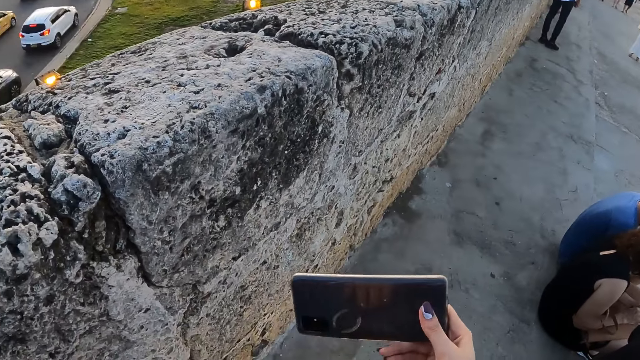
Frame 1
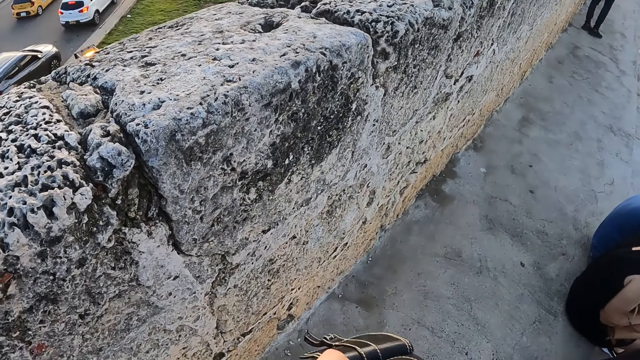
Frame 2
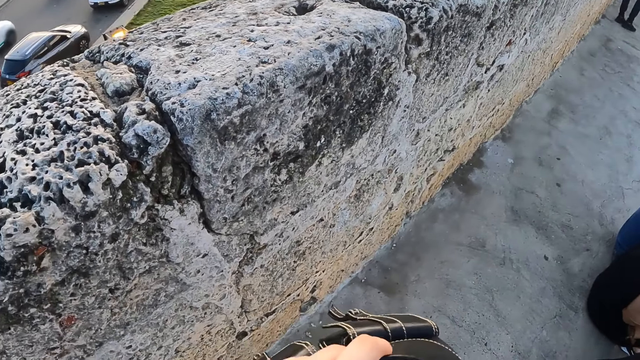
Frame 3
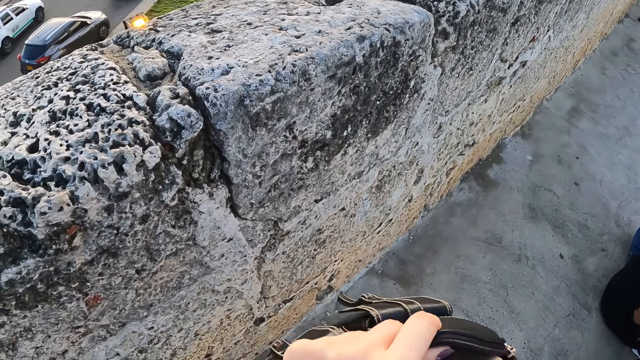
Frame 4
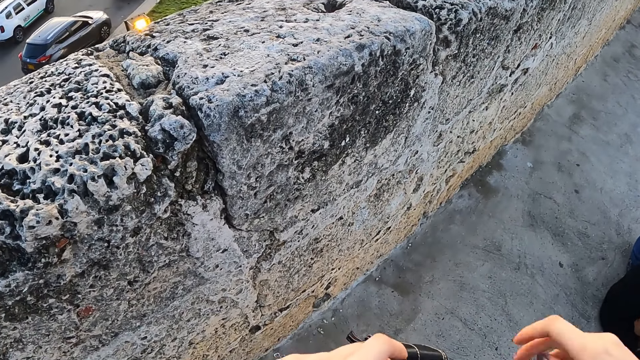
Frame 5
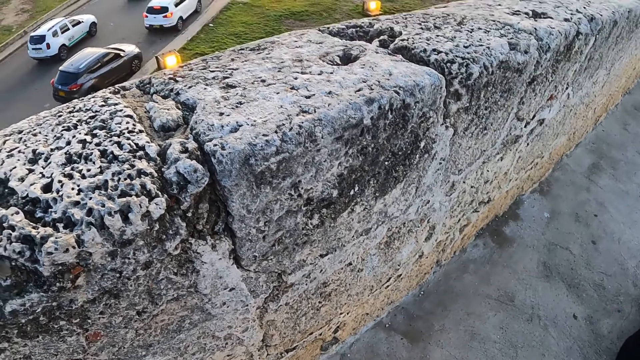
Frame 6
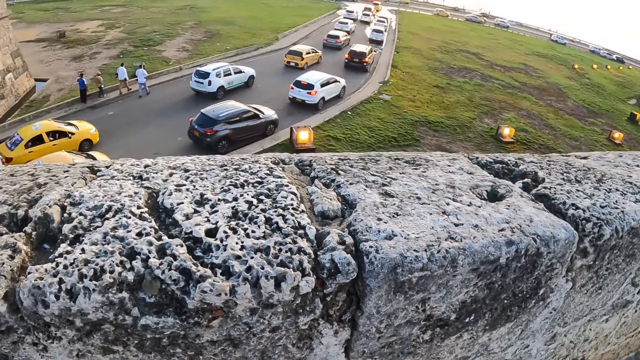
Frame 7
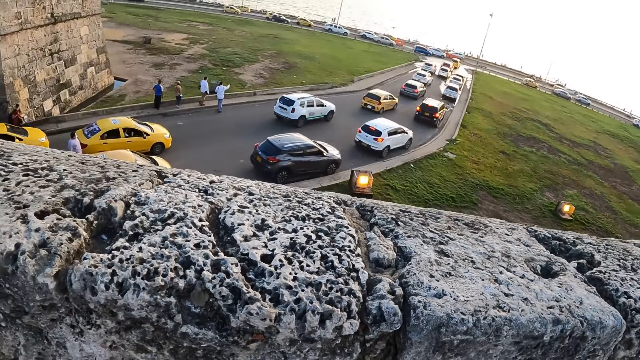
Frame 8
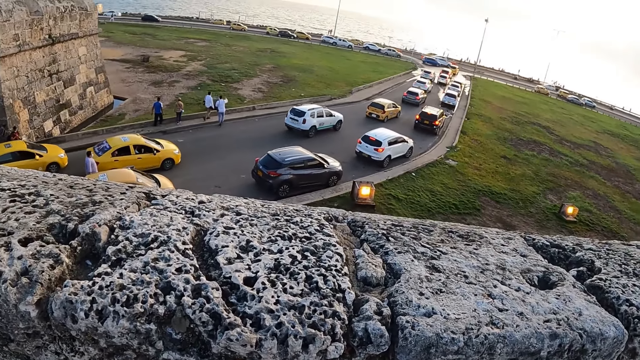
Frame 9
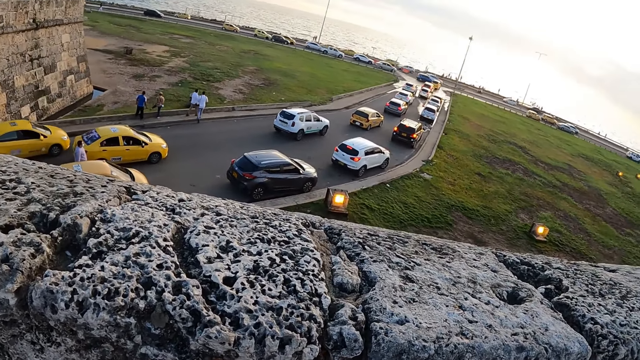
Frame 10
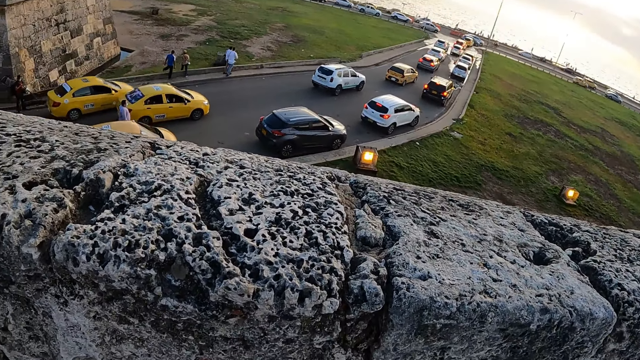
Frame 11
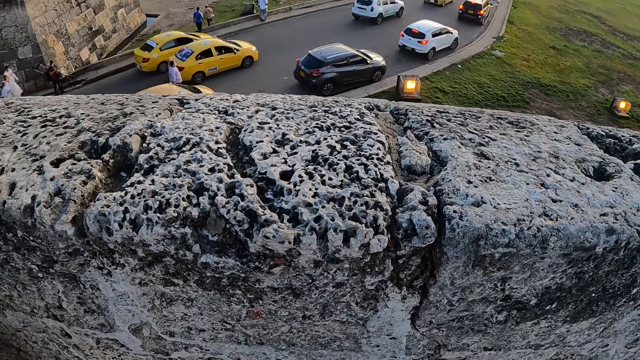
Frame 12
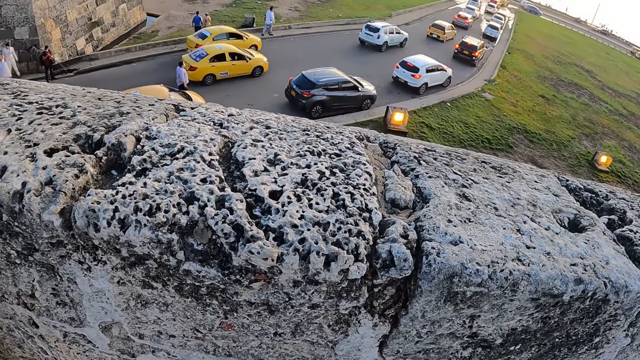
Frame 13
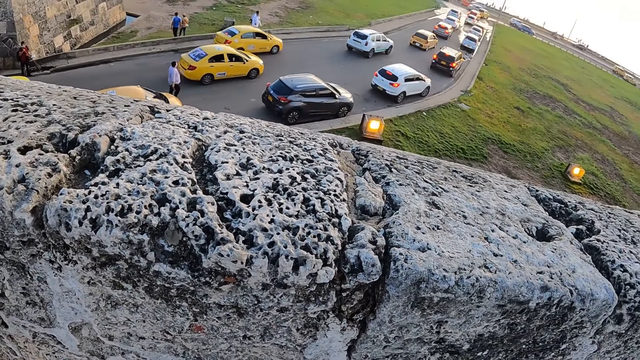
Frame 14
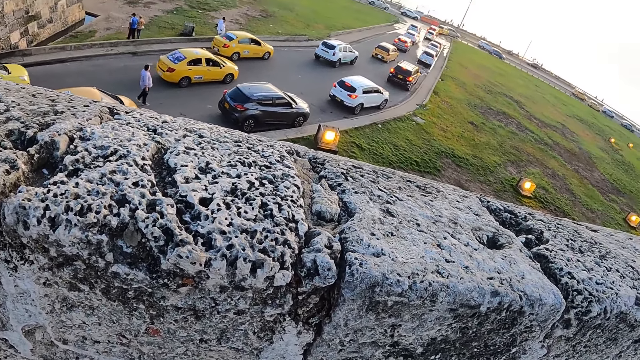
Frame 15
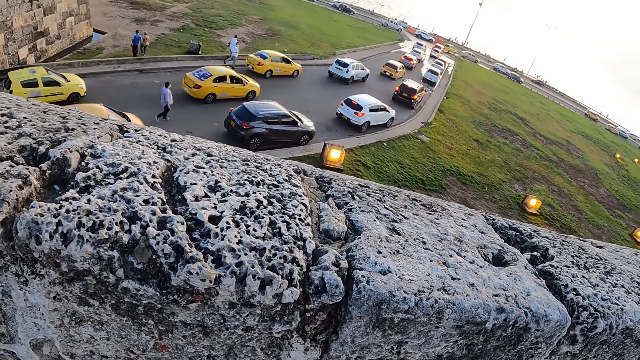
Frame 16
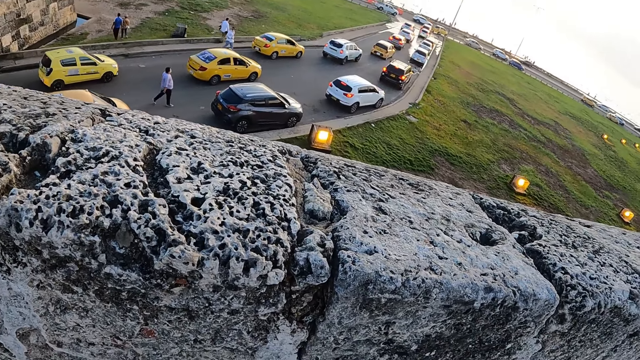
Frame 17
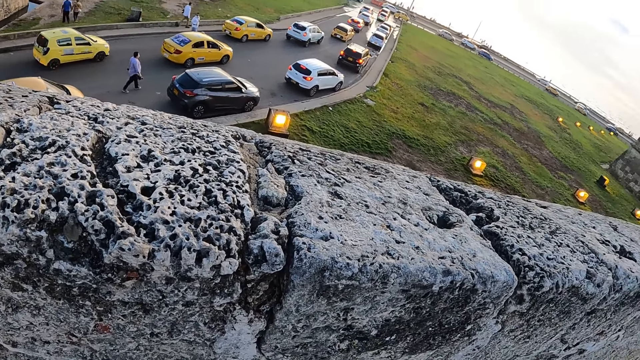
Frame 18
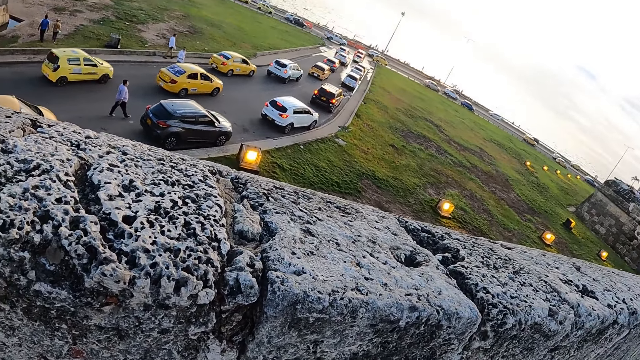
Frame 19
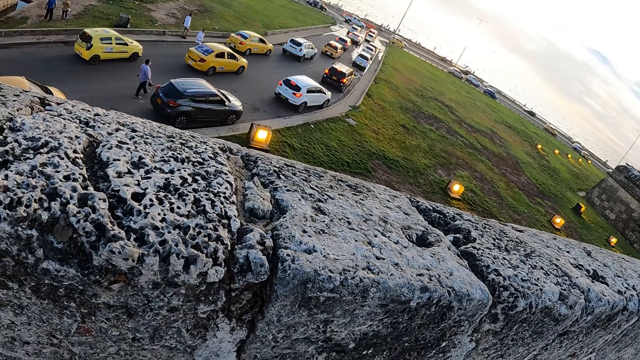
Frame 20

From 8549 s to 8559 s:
The camera wearer puts the phone in the pocket. They stare at the cars at the road.

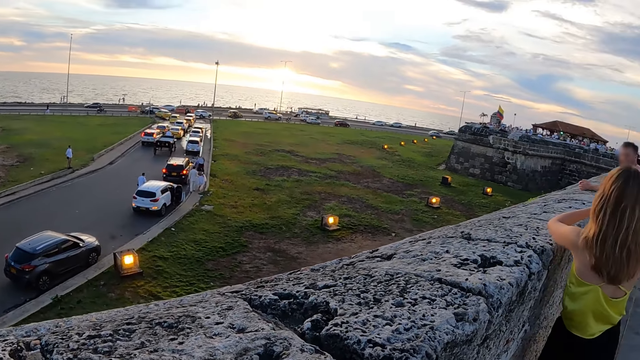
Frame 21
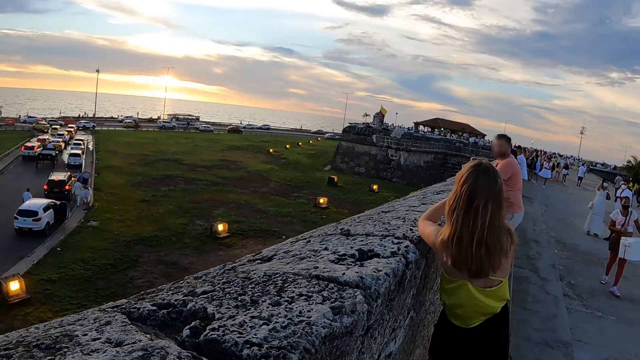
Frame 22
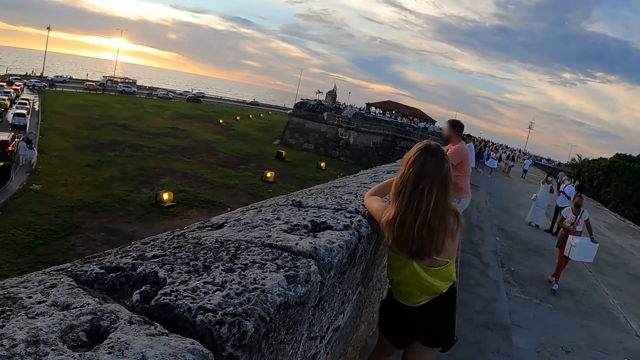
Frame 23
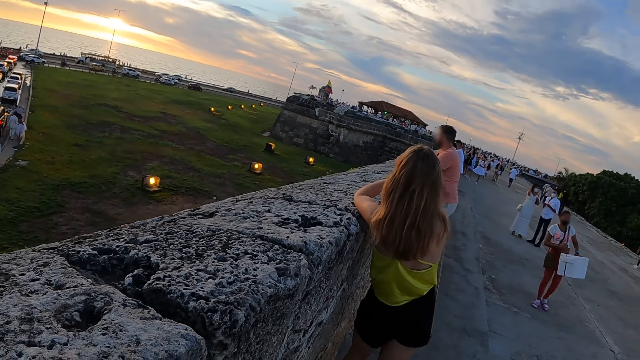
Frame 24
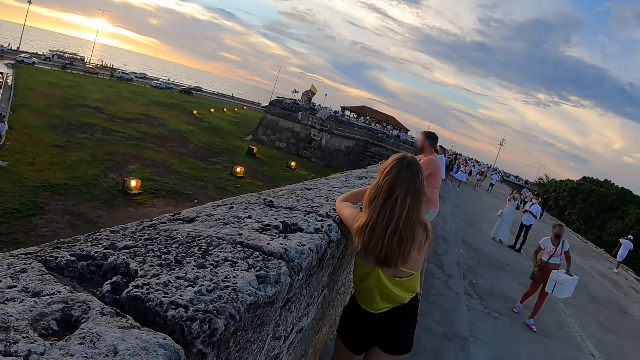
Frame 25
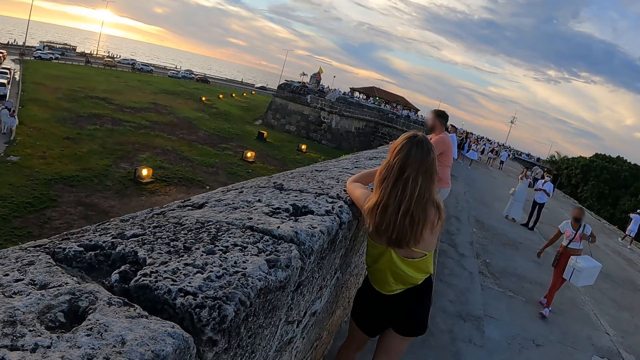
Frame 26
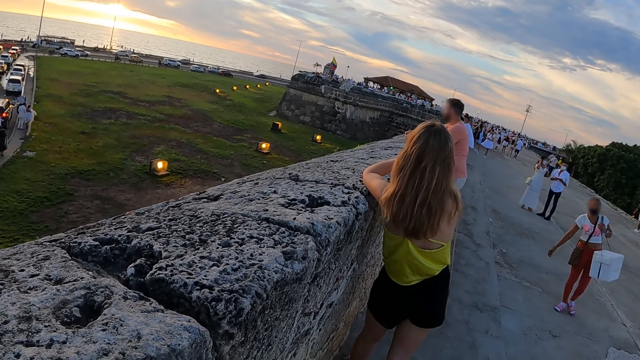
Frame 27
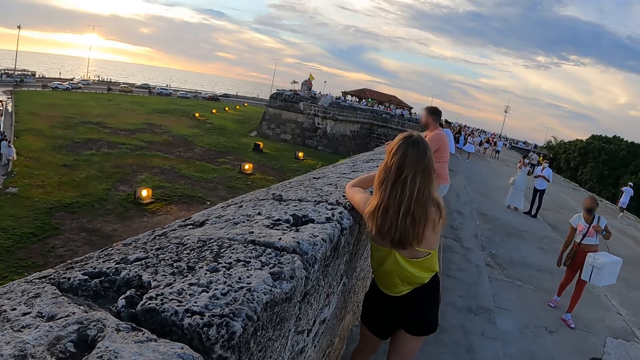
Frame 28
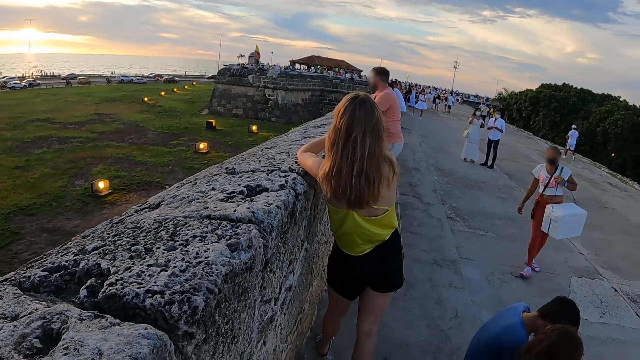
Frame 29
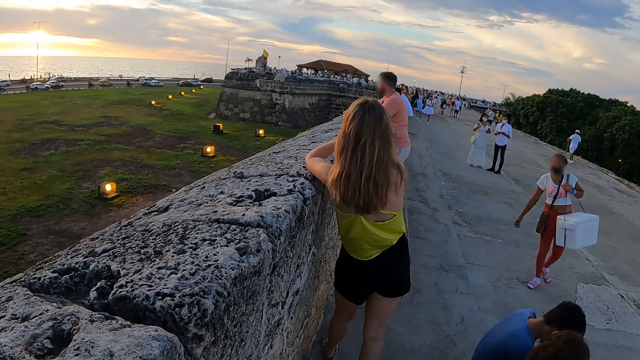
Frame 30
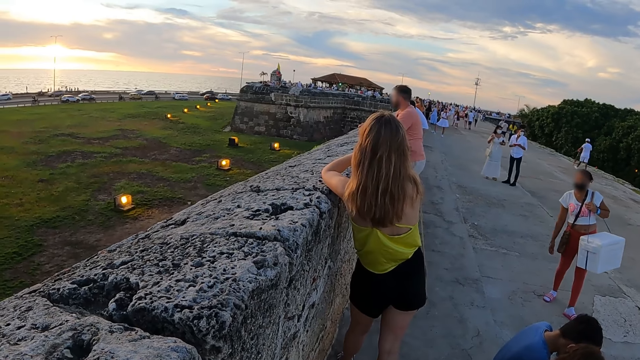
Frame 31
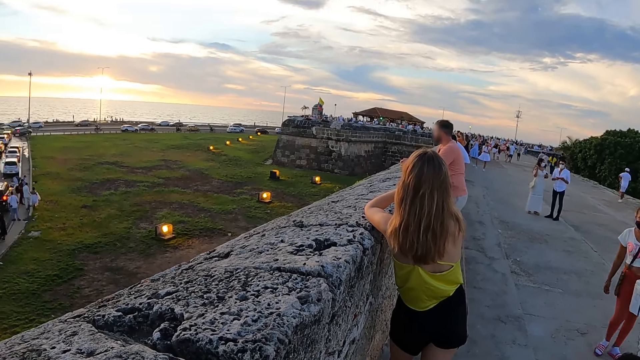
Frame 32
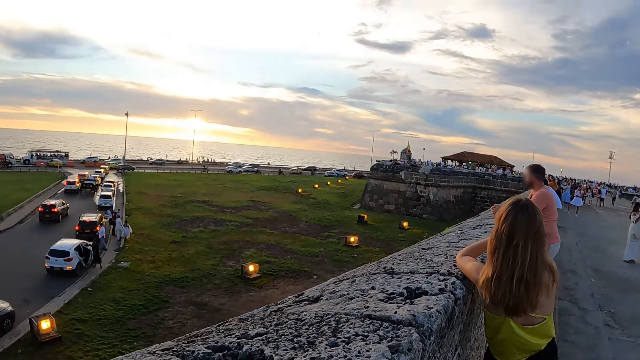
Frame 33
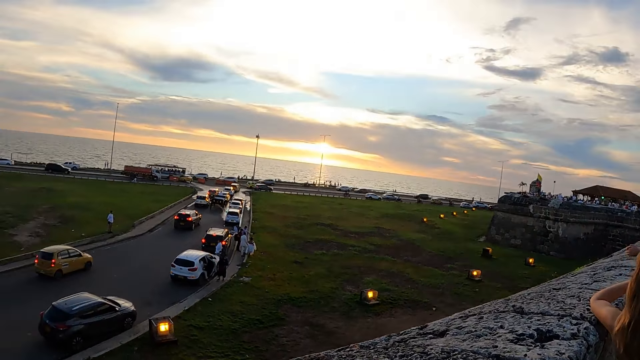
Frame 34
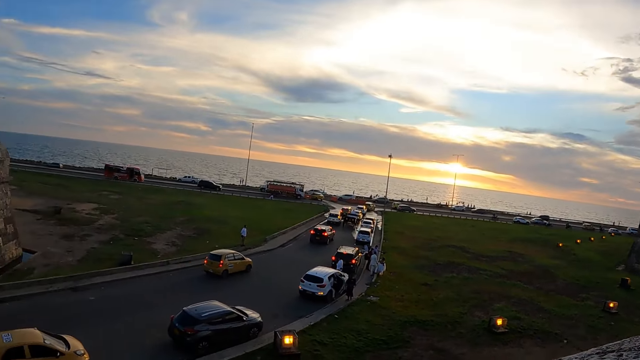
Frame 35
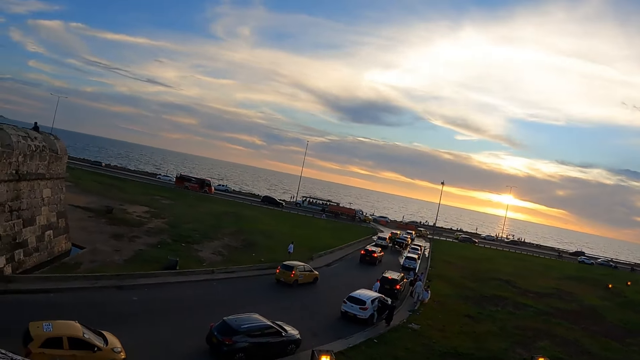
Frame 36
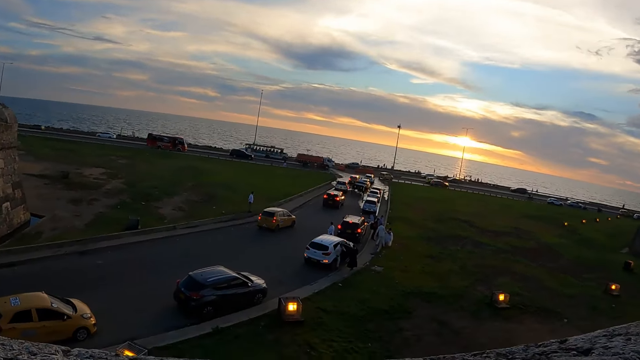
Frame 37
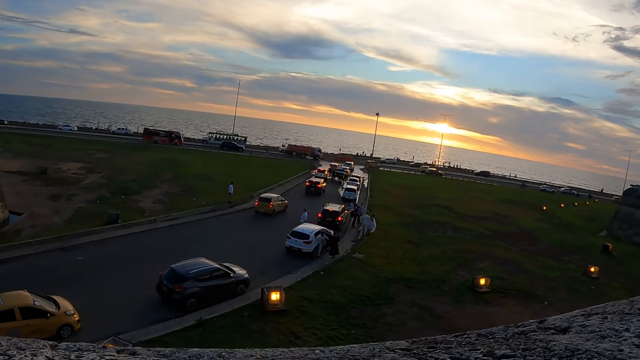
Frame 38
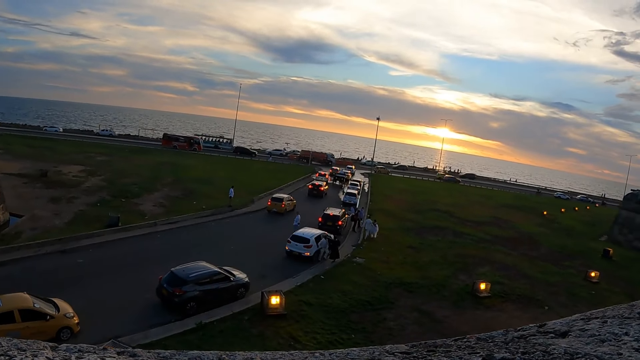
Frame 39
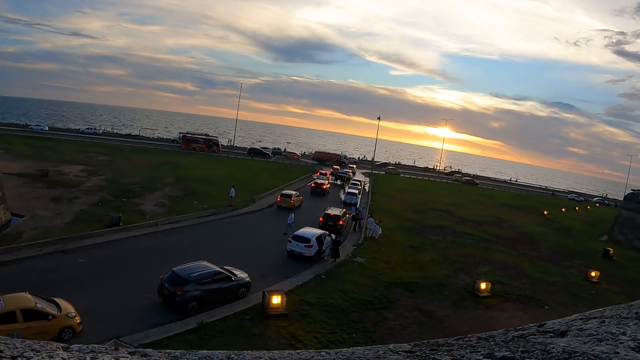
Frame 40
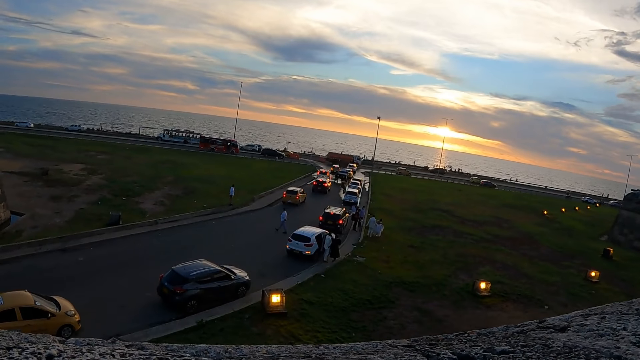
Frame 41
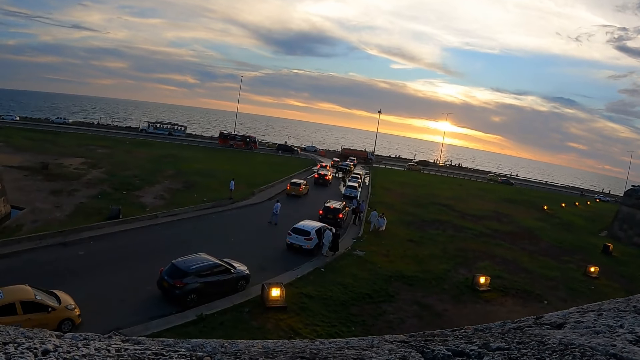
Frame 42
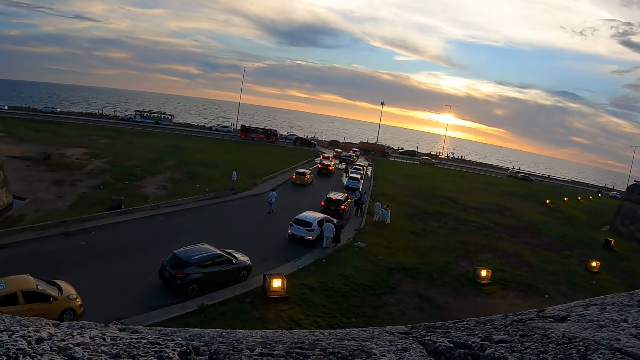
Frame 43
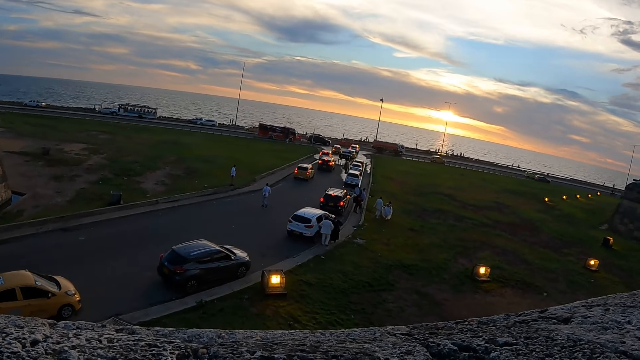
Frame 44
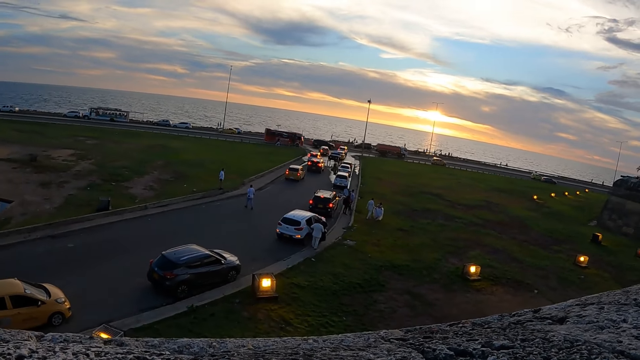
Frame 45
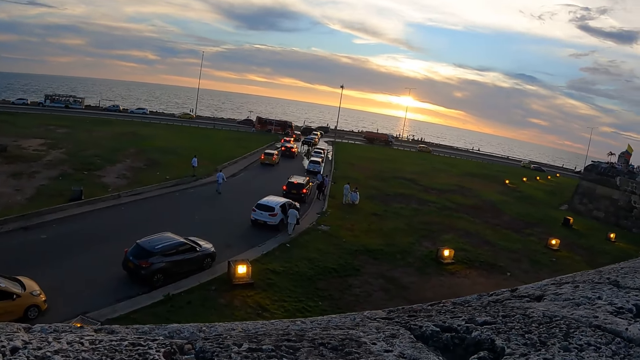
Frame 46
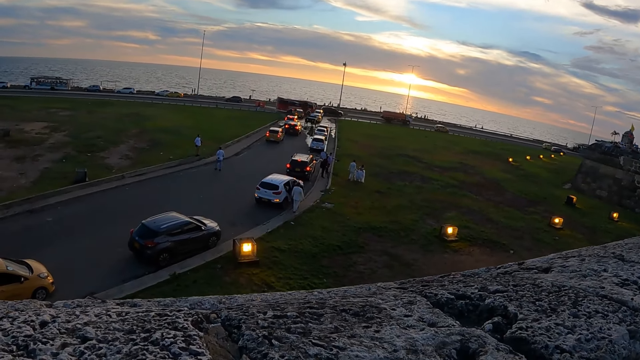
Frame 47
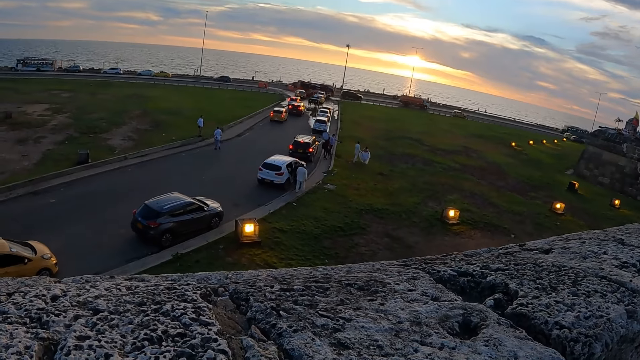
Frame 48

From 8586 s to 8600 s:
The camera wearer looks around the field. They stare at the cars at the road.
